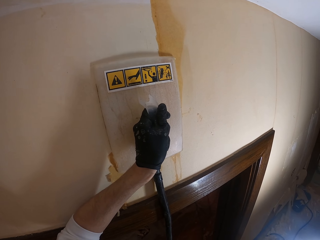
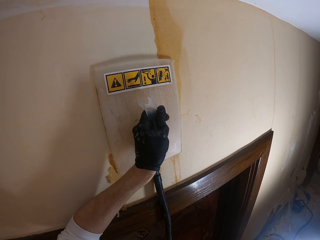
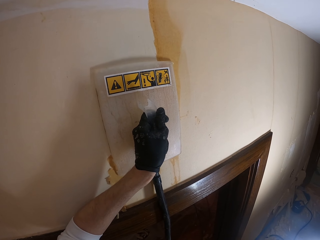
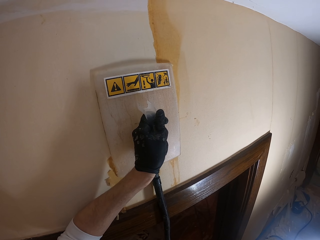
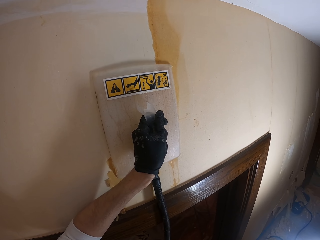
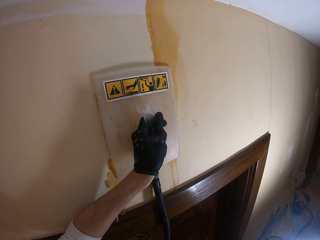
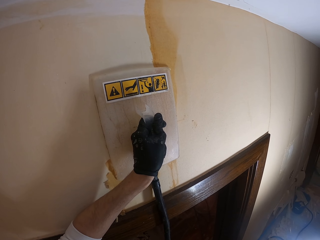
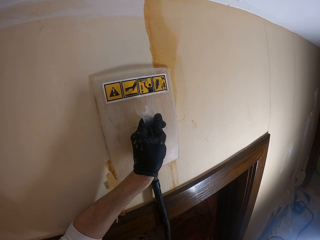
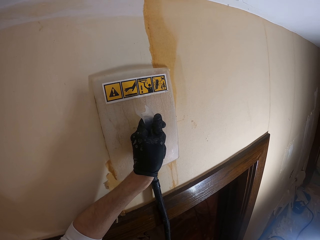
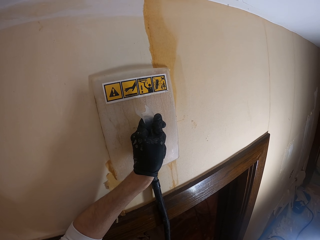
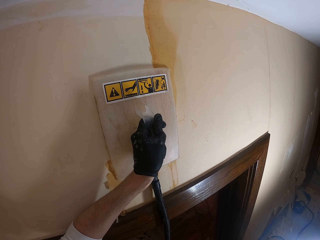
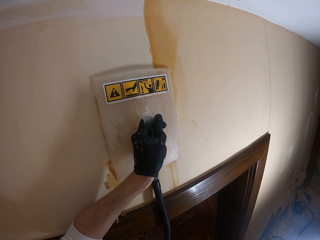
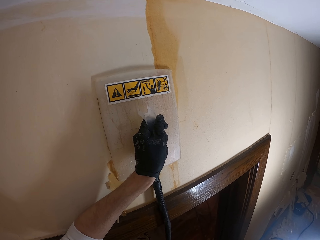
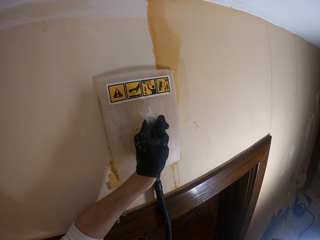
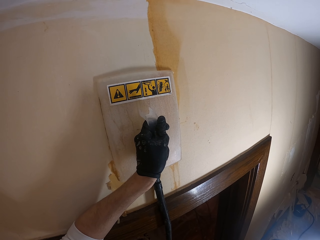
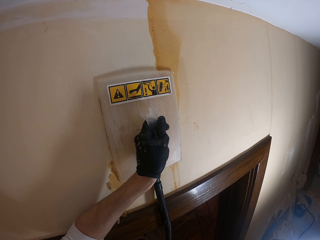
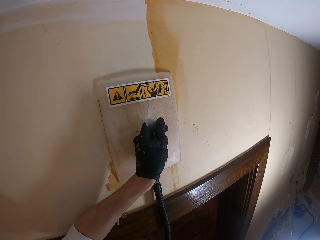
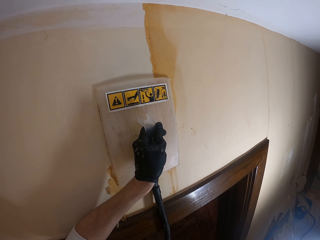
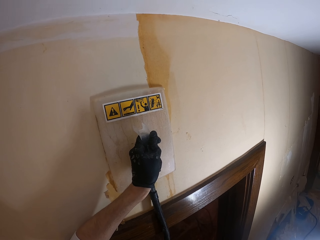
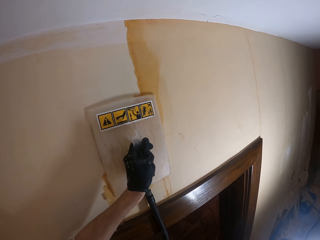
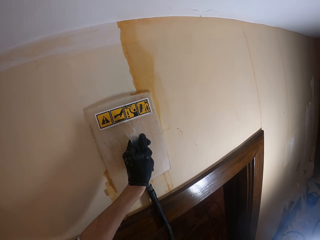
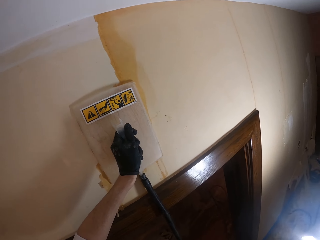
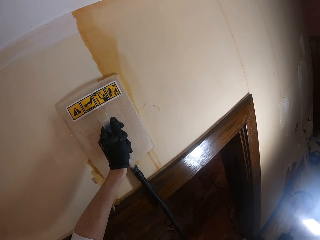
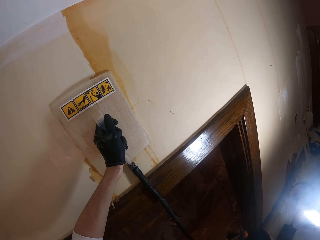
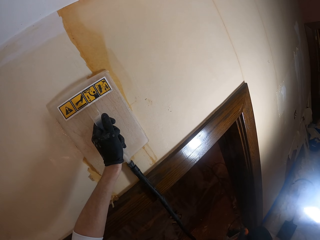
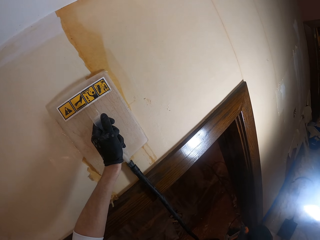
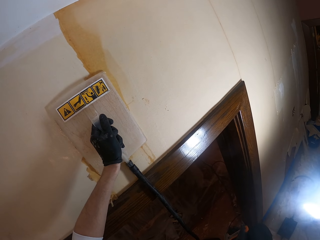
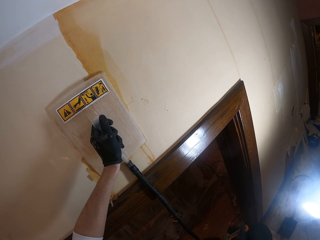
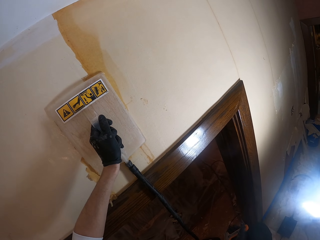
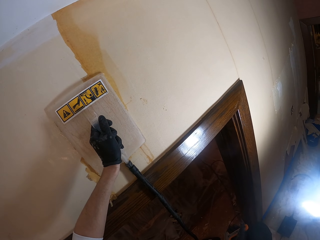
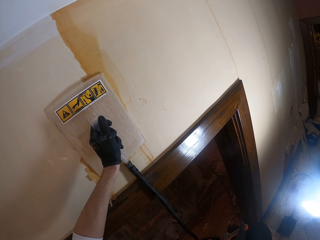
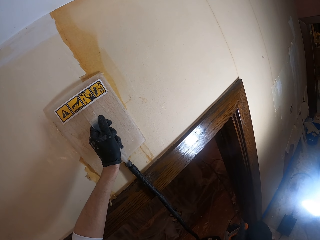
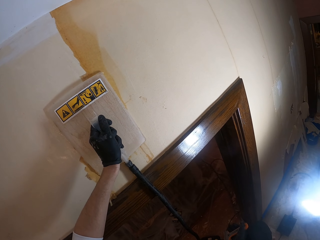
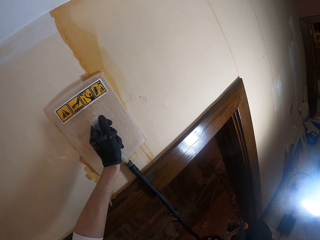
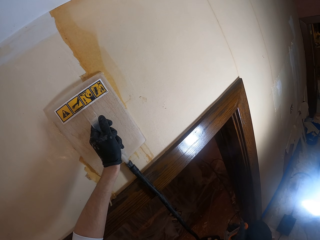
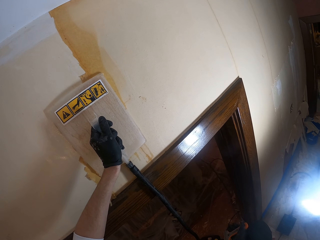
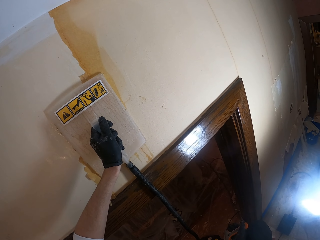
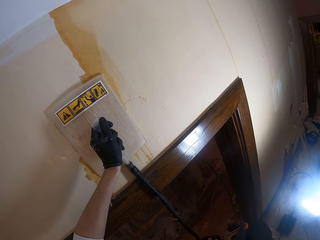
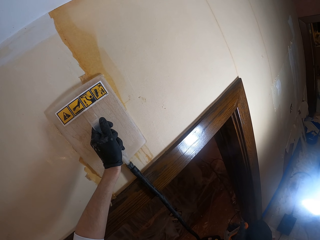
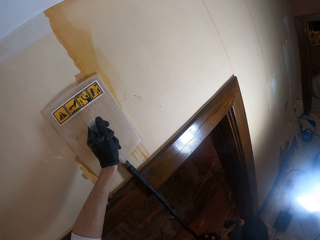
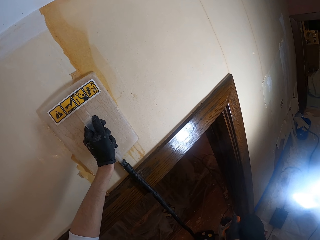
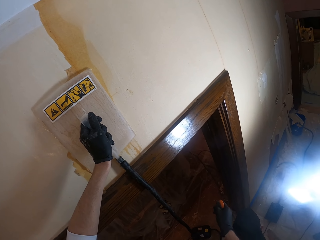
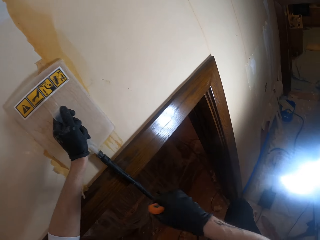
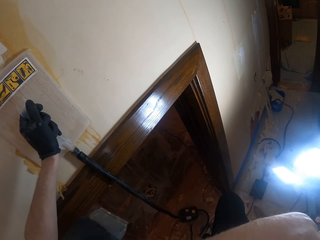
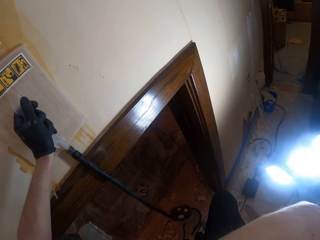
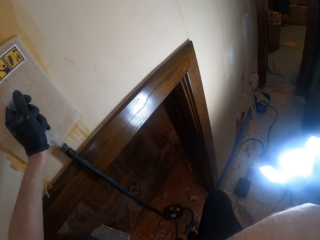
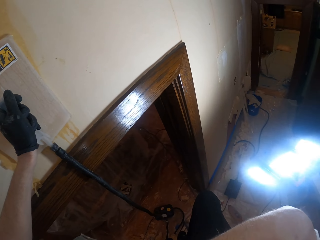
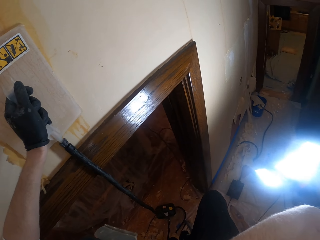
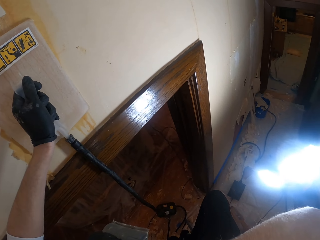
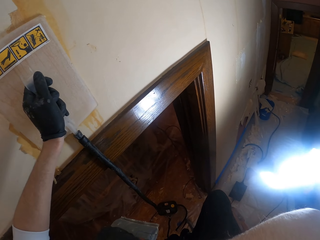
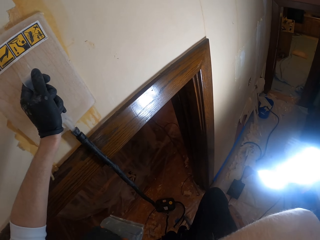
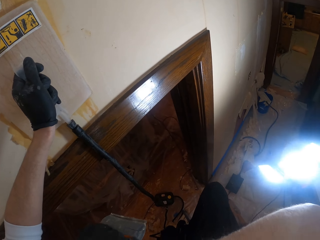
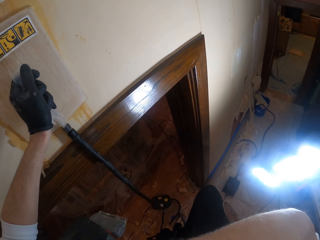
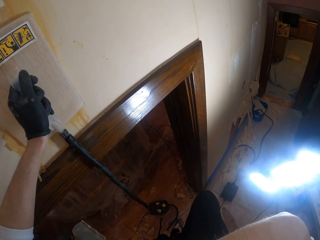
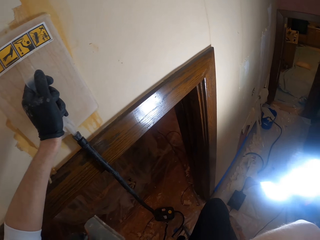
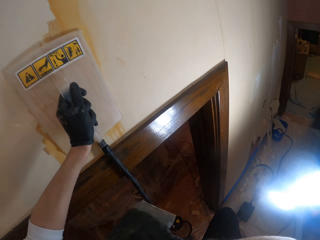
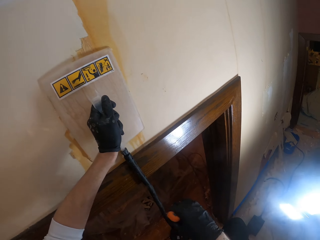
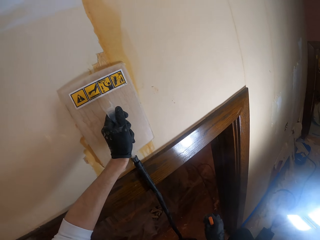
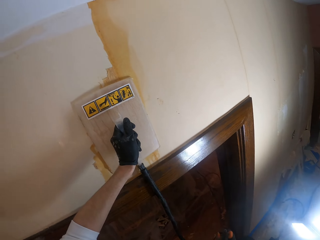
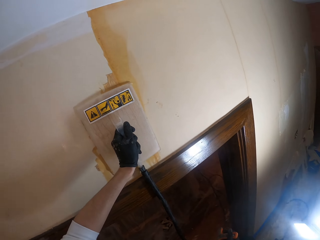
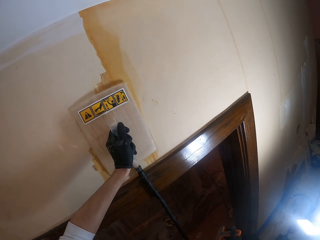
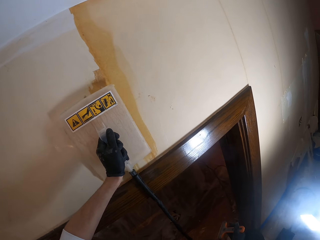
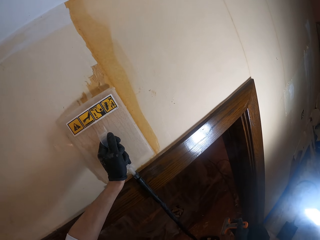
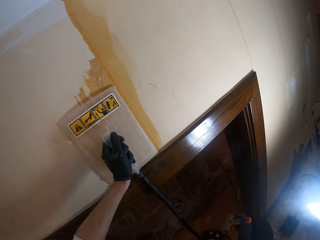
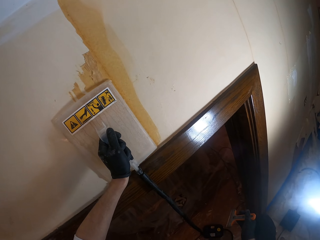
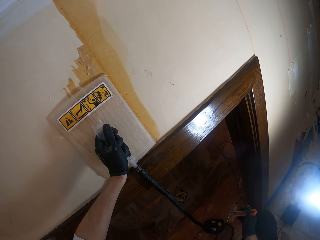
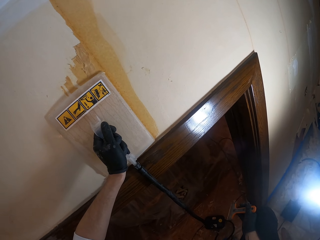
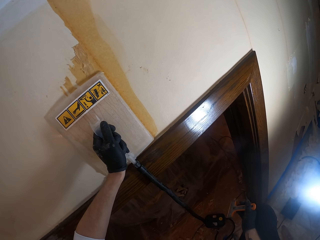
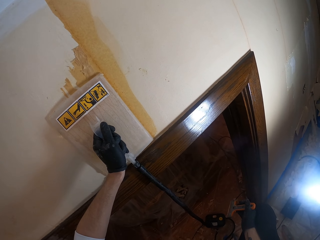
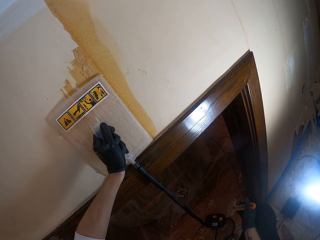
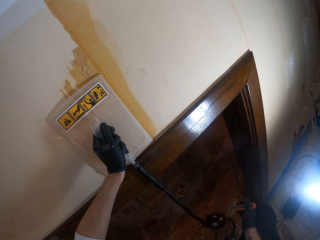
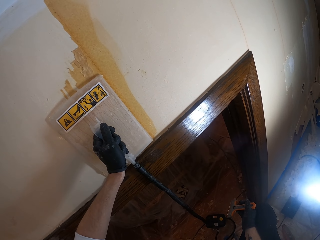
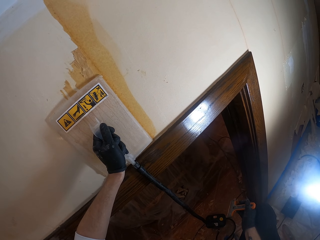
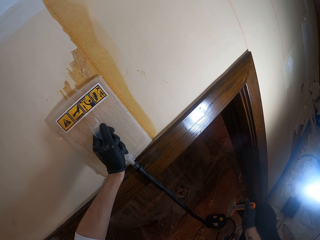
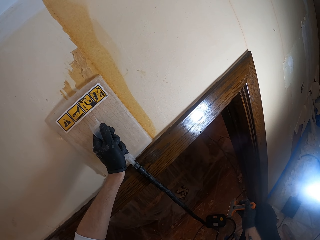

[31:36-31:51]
The camera wearer steams wallpaper using the electric wallpaper steamer. They turn around. They raise the right hand towards something. They withdraw the right hand from something. They adjust the object. They move the wallpaper steamer on the wall. They stare.

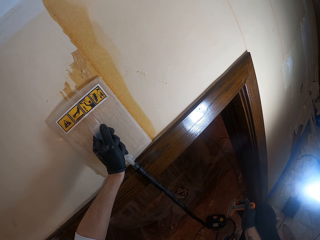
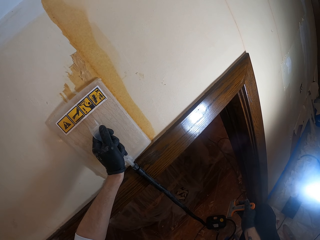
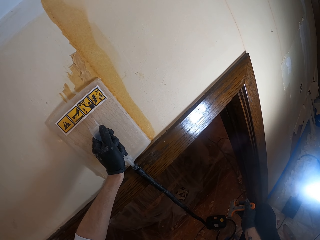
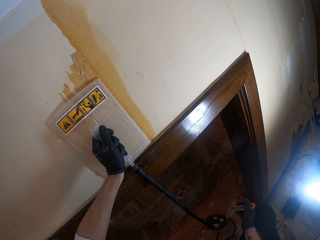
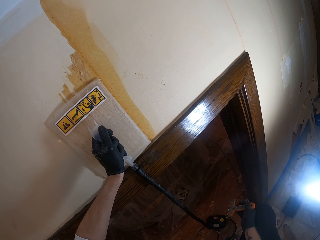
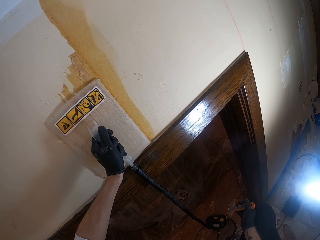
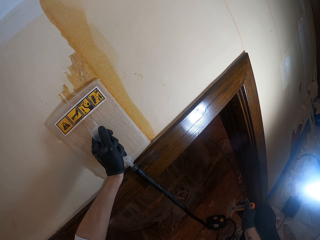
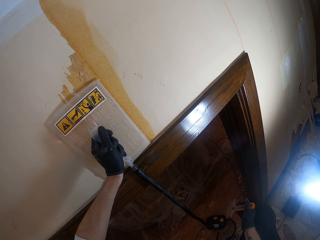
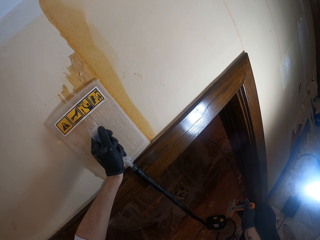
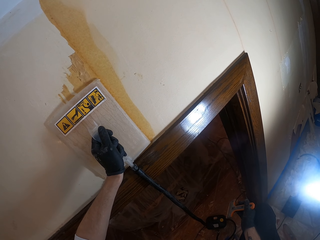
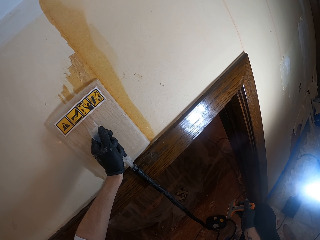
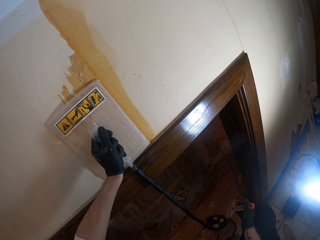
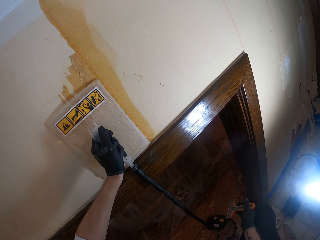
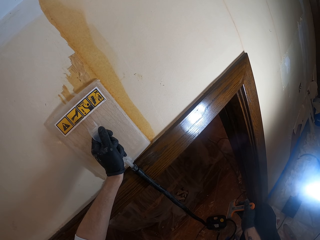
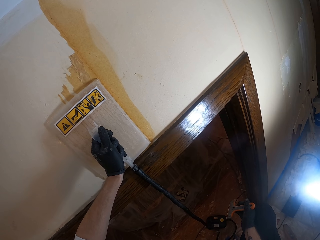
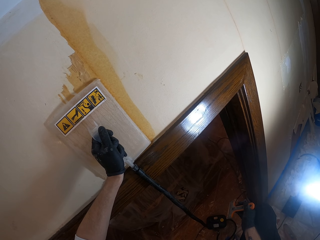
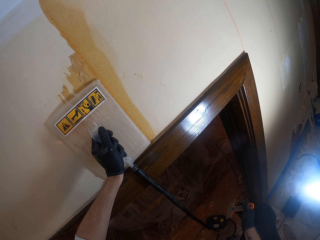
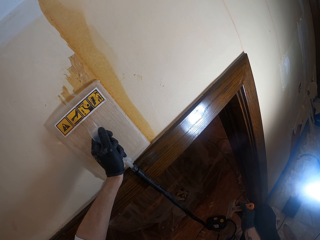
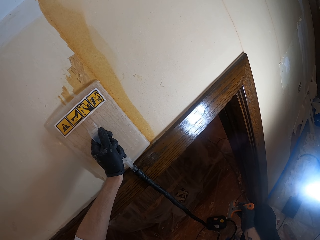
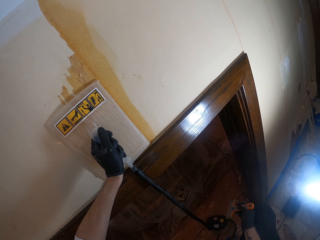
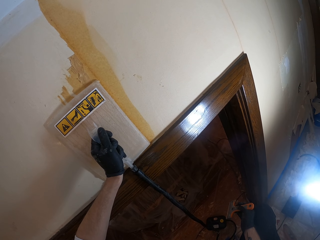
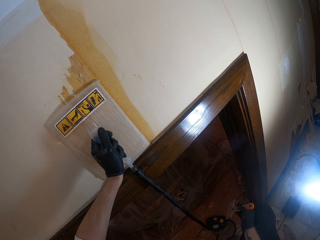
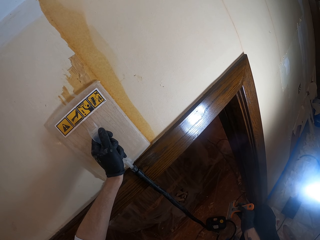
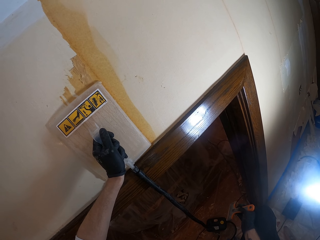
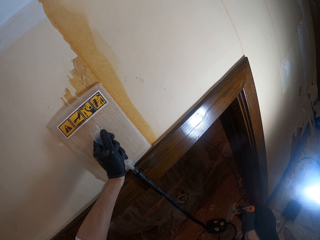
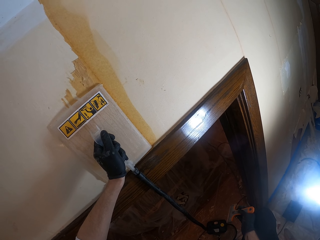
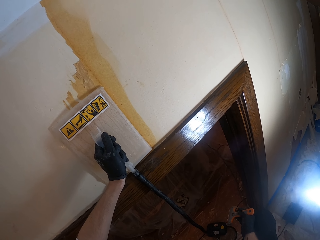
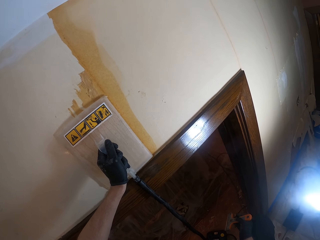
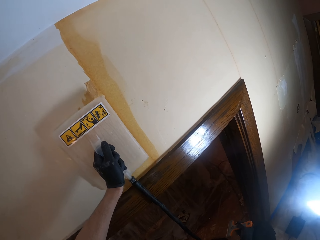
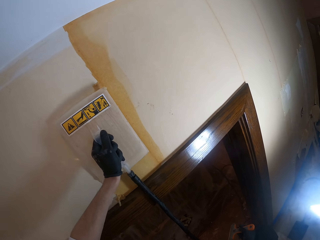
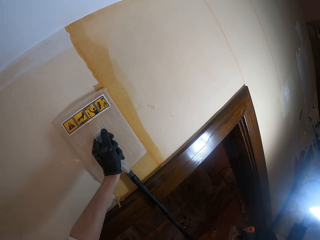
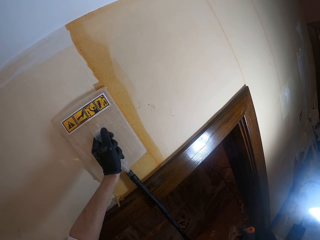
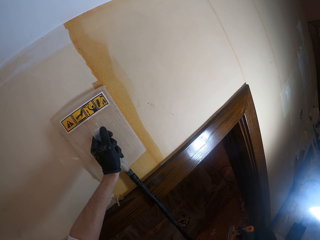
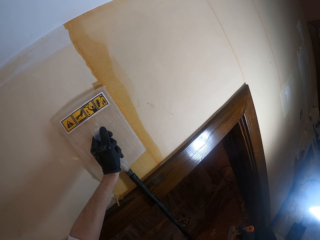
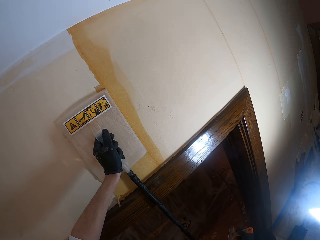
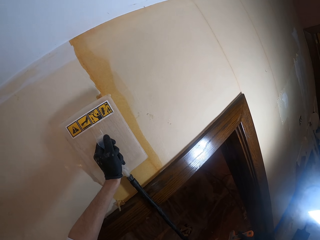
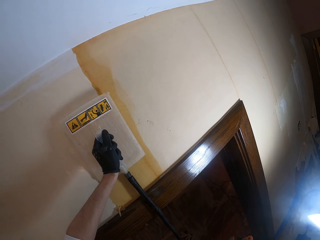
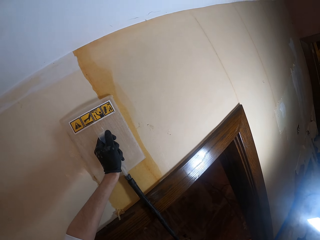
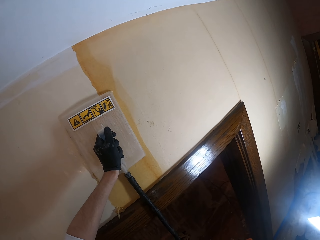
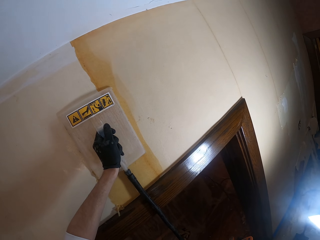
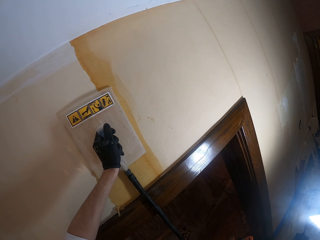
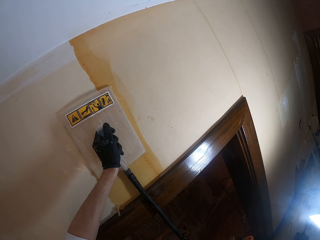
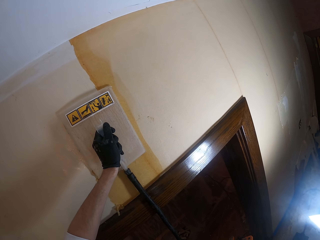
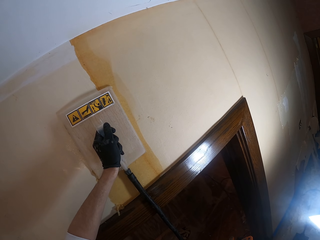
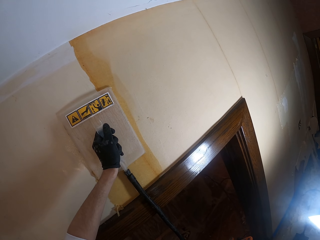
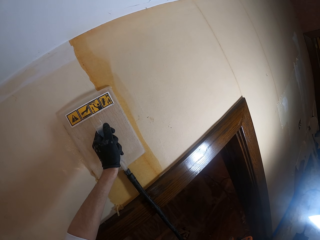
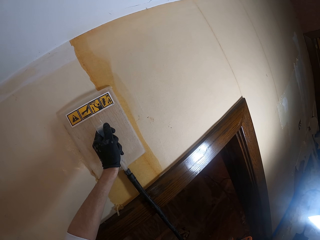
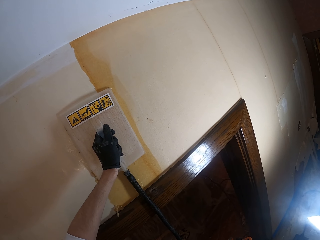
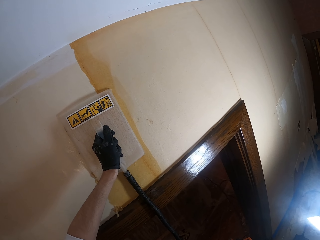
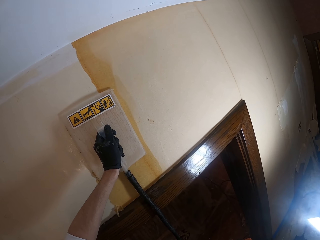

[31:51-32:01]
The camera wearer stares at the wallpaper steamer. They adjust something. They attach the object to the wall. They adjust the object. They attach the object to the wall. They move the wallpaper steamer along the wall.
